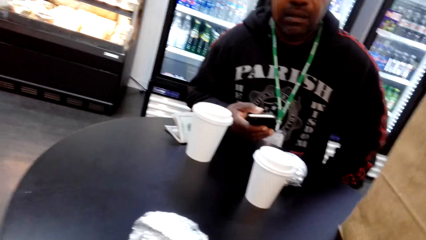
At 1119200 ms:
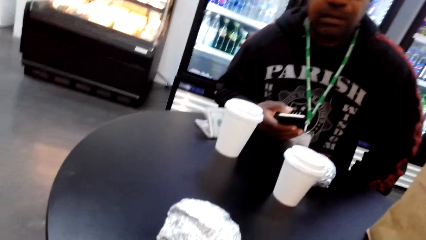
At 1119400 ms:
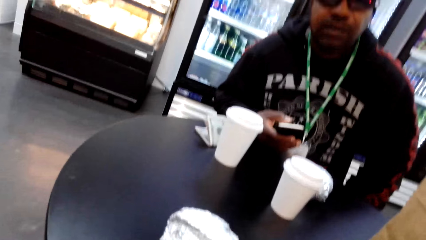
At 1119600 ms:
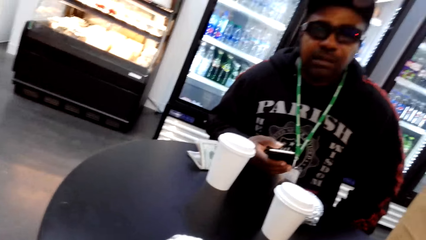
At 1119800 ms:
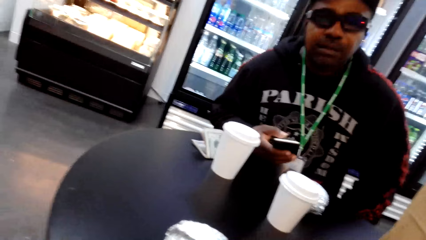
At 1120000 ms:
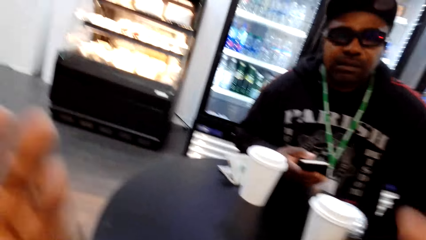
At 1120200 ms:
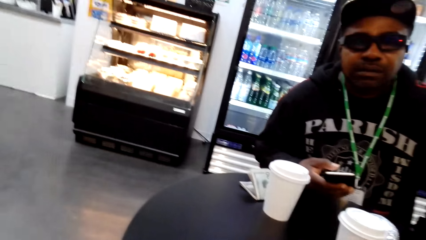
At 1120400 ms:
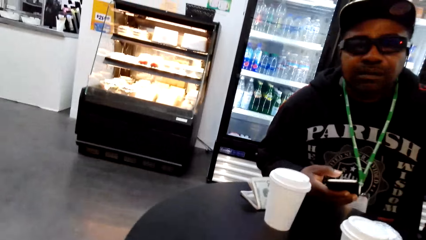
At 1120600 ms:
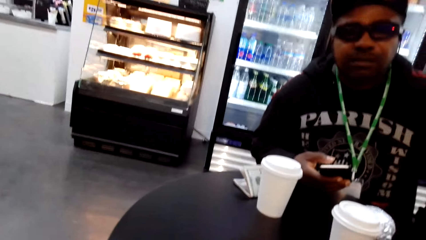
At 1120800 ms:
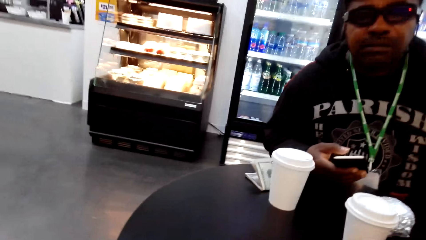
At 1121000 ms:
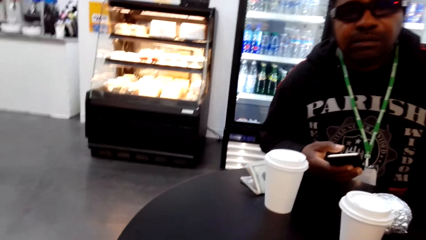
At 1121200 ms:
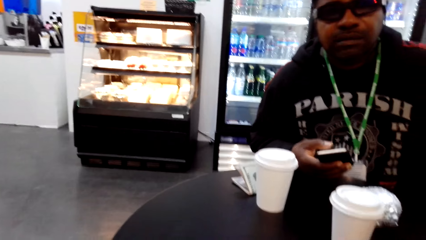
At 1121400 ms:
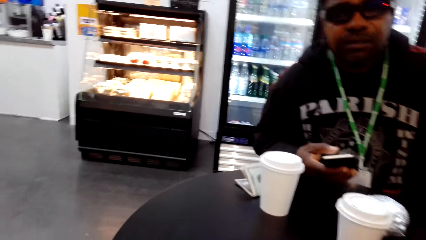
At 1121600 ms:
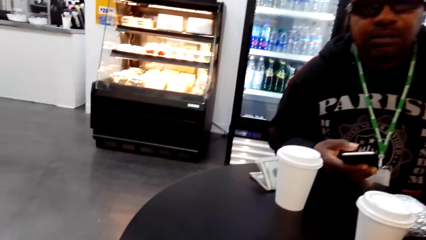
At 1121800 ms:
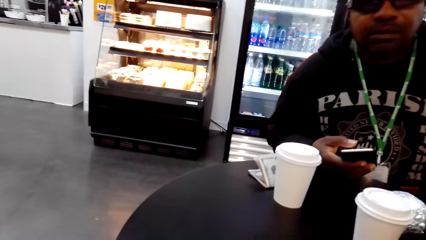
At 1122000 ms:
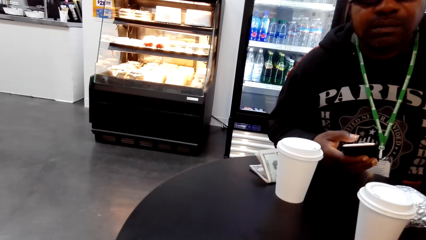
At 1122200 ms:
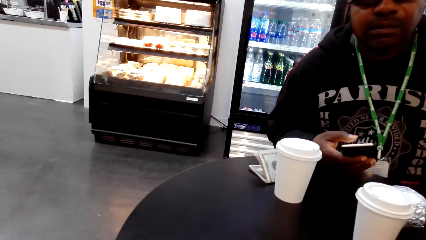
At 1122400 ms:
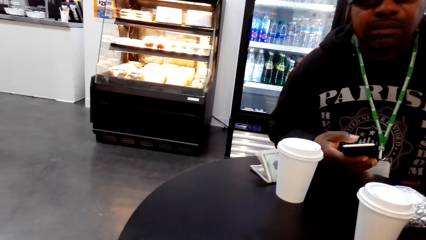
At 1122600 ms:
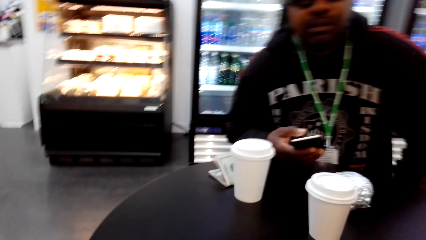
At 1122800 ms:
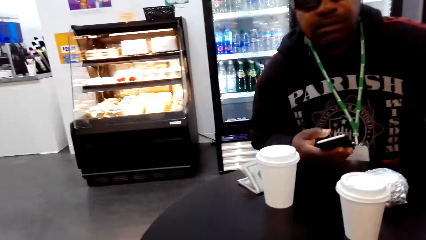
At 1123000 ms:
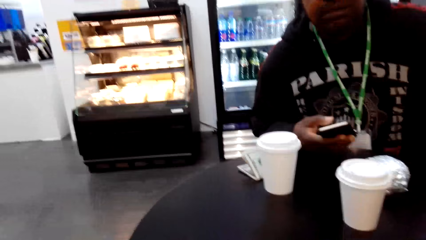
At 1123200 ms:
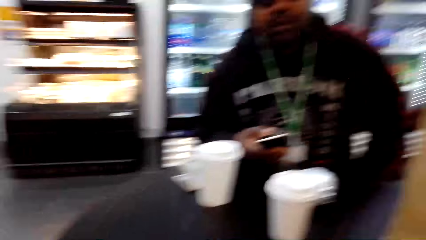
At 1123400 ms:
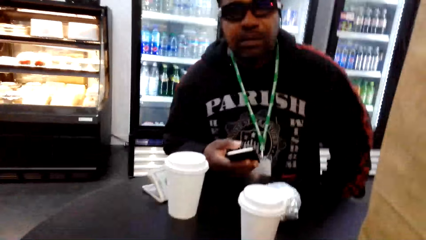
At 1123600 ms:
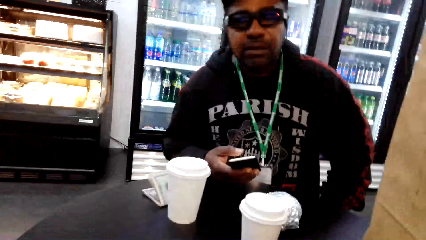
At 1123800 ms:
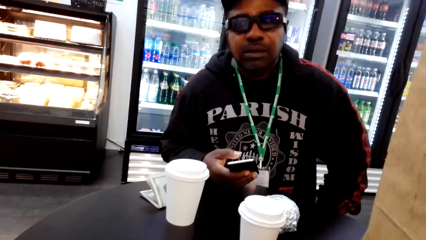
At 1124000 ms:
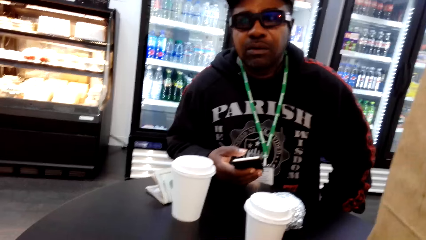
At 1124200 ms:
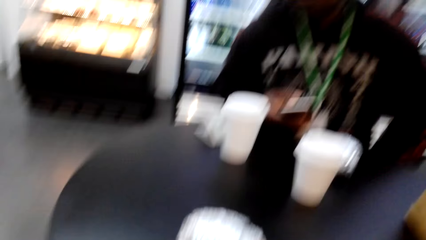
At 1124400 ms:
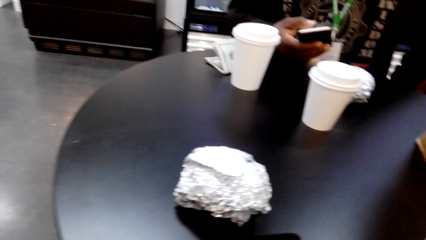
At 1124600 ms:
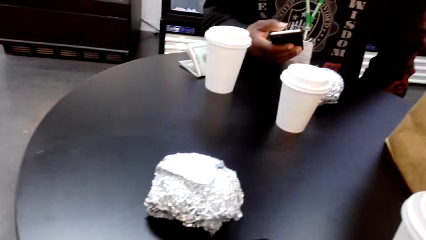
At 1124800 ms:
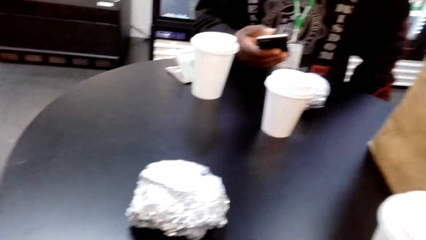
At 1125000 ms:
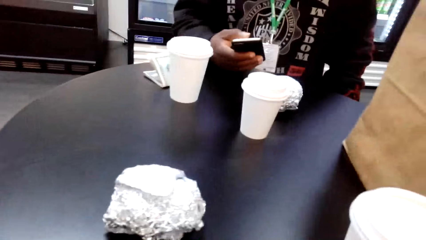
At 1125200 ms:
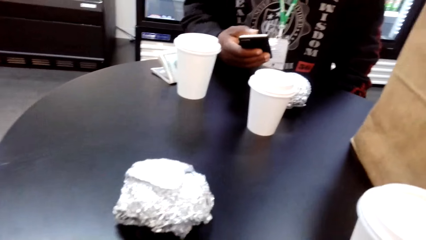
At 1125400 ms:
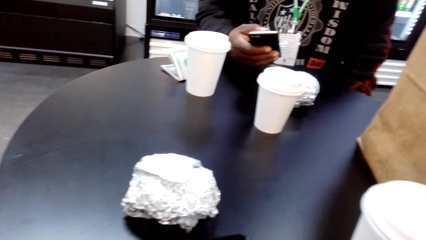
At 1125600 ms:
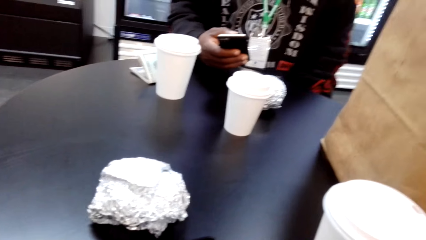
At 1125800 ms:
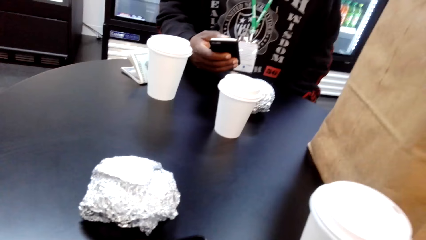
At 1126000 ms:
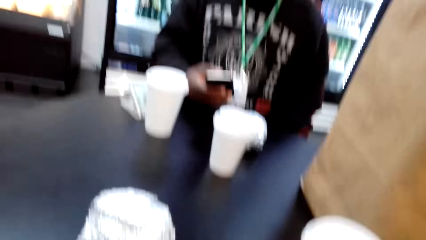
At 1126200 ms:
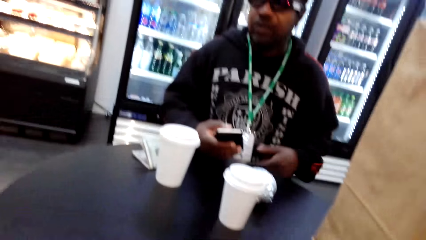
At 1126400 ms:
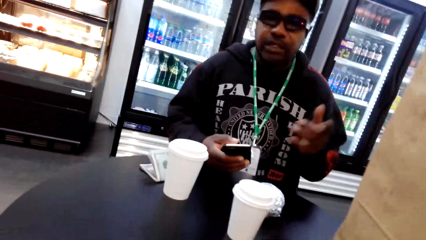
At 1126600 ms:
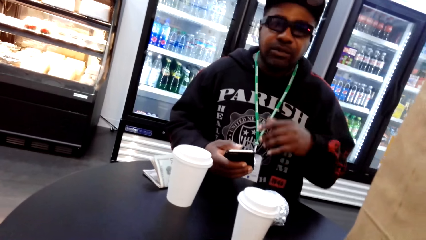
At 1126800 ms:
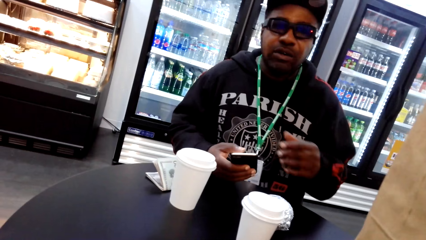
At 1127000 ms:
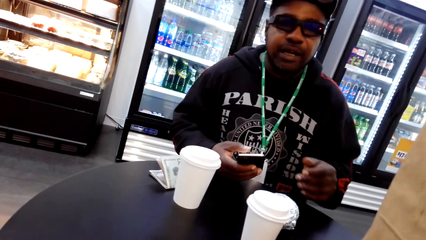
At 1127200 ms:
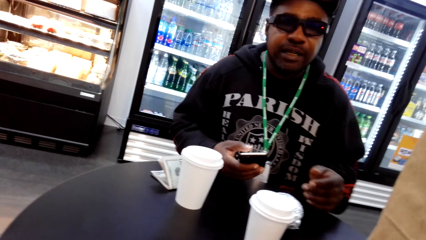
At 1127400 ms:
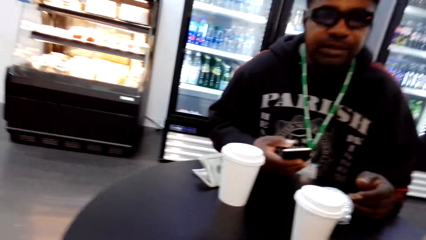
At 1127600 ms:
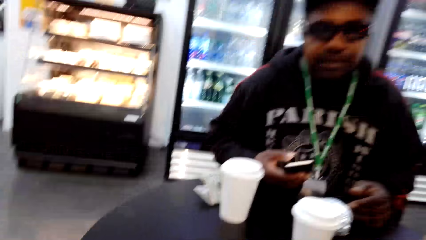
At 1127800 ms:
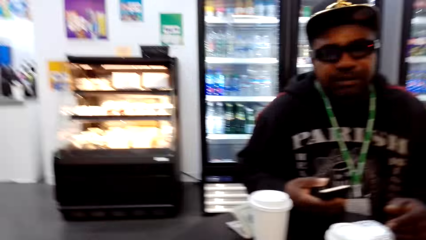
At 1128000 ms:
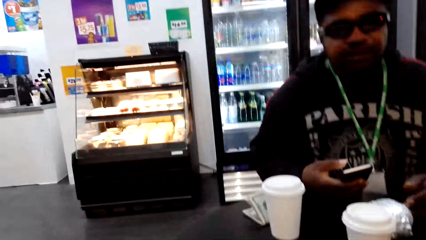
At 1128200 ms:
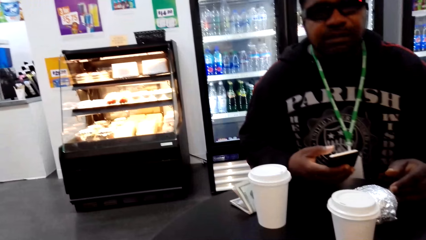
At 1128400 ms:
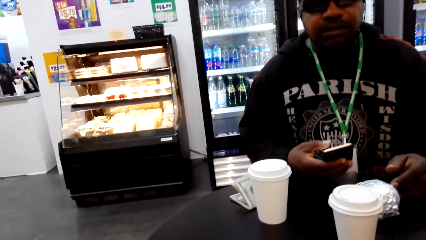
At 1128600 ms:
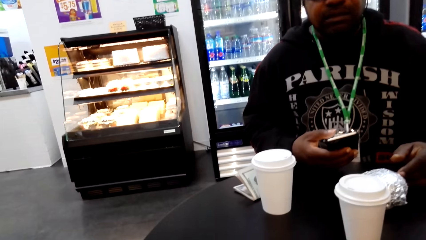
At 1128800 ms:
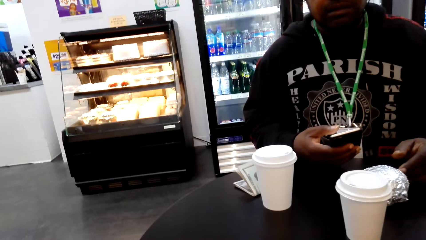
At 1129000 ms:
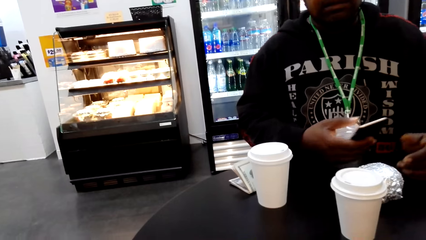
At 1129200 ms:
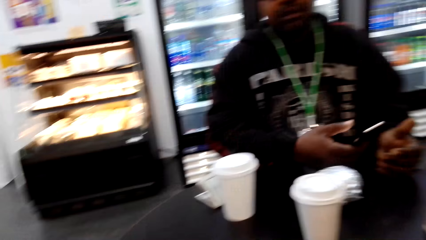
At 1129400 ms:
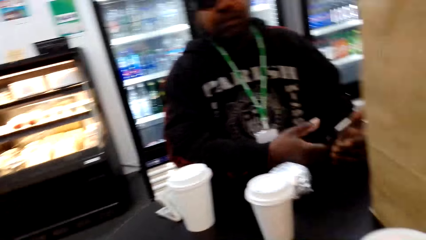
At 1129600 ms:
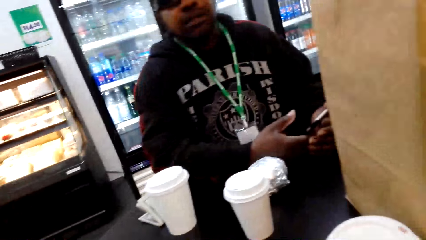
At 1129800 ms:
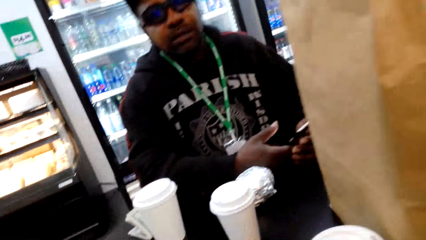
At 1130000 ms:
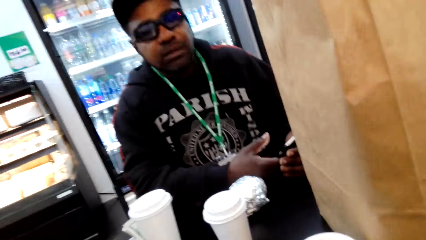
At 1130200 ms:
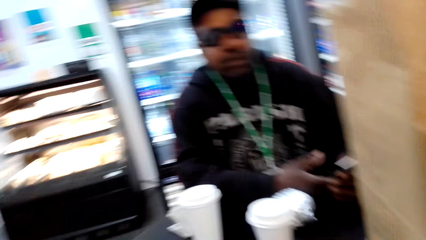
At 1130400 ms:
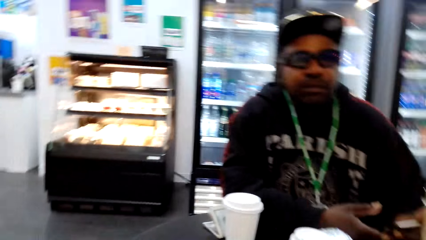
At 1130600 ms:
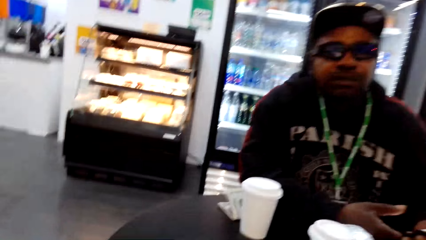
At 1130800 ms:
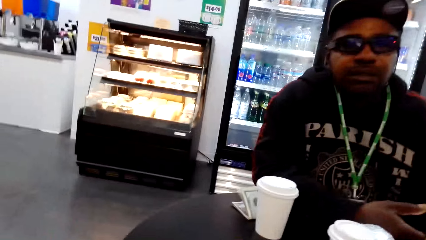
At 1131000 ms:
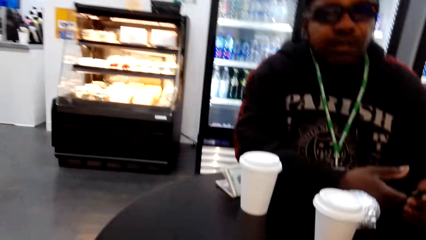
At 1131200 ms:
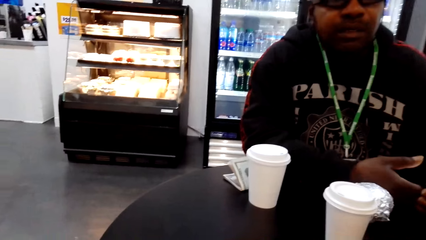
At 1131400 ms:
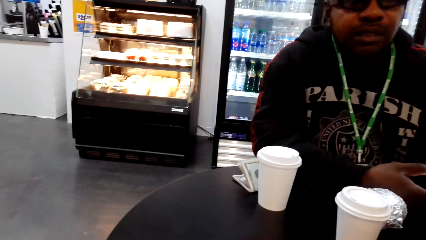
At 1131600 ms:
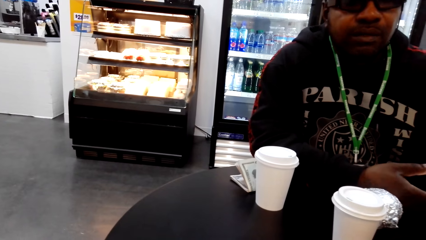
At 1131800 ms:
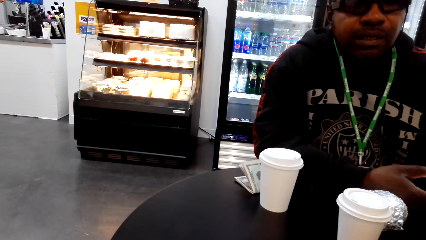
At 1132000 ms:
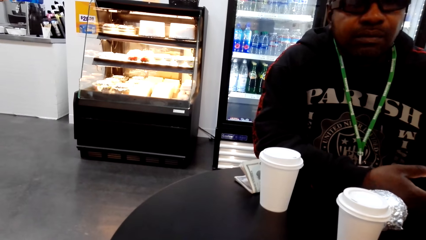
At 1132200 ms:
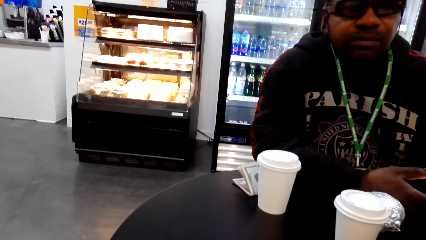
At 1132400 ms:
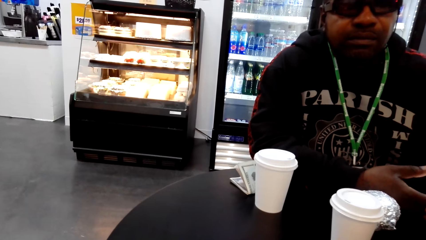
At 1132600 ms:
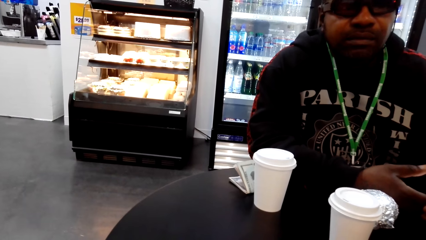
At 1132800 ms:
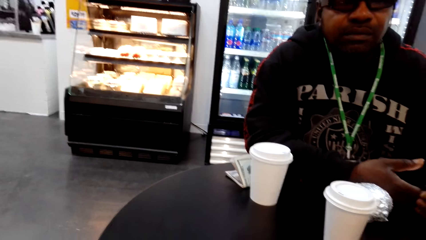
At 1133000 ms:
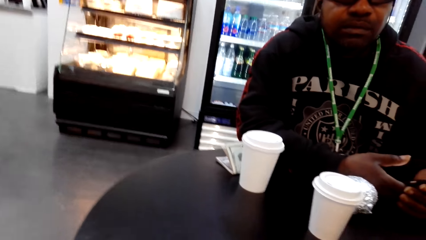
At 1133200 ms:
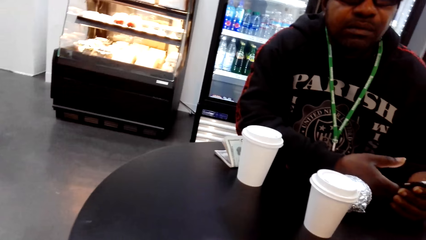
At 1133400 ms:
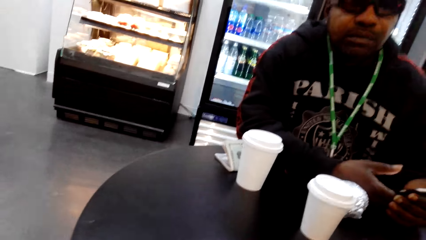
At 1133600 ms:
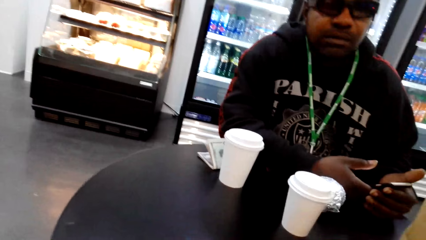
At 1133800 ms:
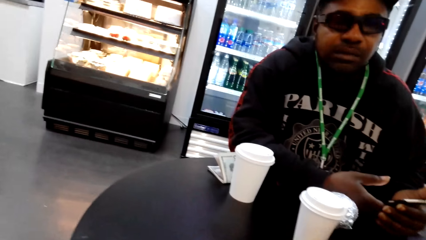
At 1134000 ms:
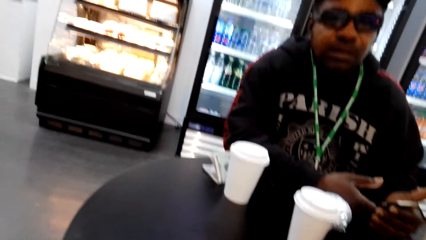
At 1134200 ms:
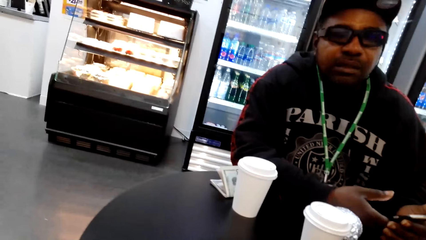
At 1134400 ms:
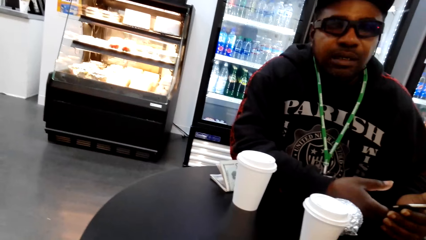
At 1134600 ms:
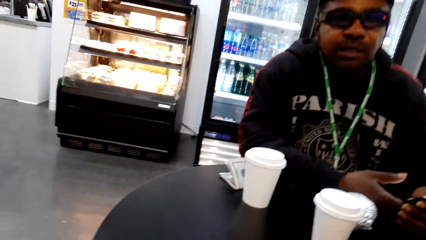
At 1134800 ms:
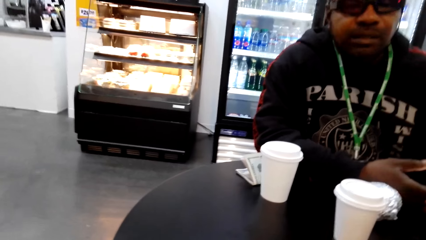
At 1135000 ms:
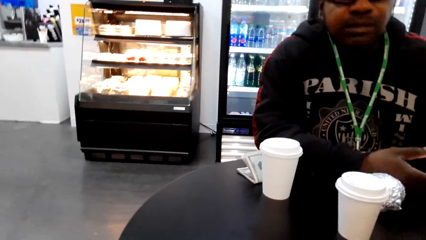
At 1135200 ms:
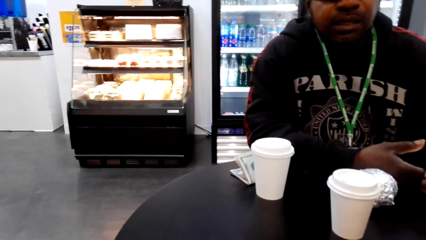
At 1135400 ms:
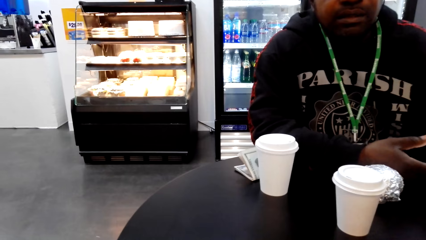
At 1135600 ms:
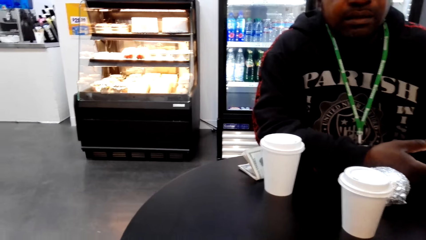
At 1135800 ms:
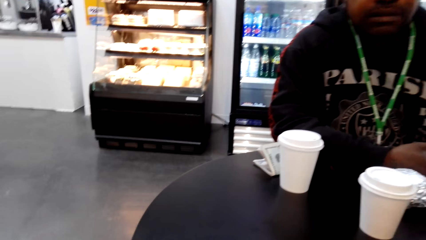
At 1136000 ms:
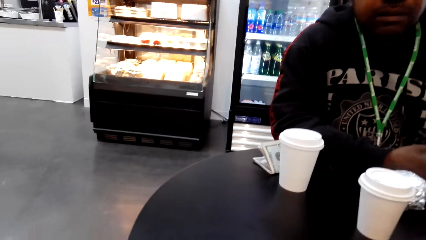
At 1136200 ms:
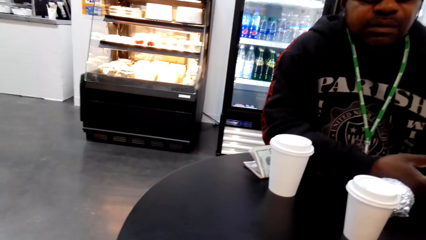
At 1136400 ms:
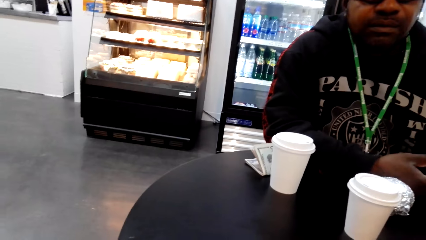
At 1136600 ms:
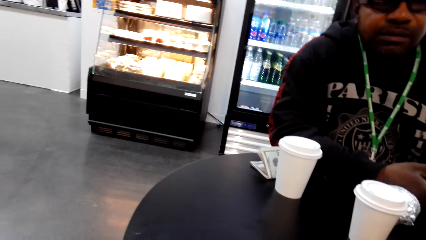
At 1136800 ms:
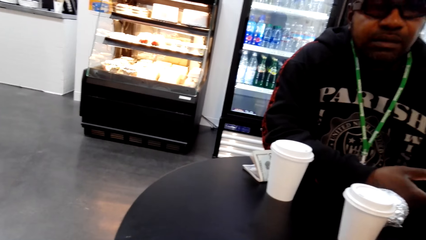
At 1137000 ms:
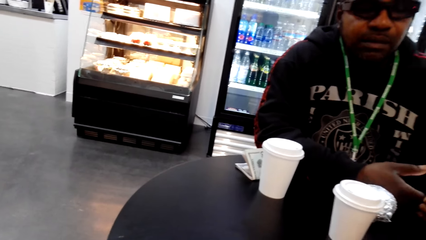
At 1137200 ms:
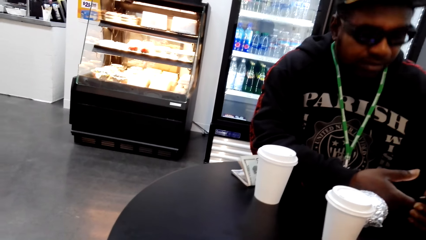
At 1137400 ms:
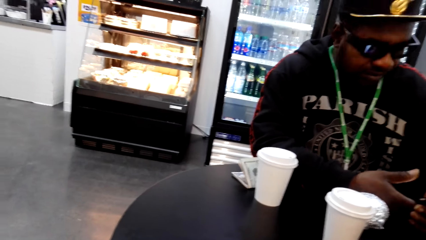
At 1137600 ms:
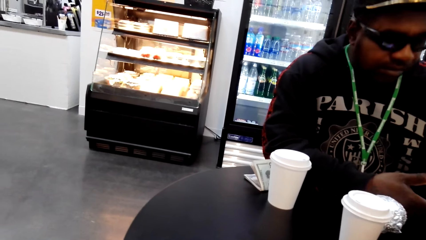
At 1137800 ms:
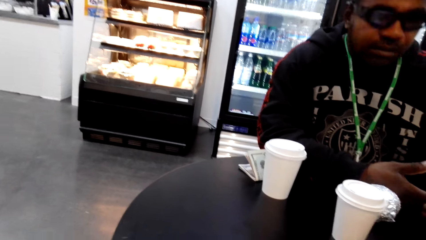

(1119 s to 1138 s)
The camera wearer dialogues with a man. They raise the hand. The man speaks to the camera wearer. The camera wearer speaks to the man. They speak to the man again.
